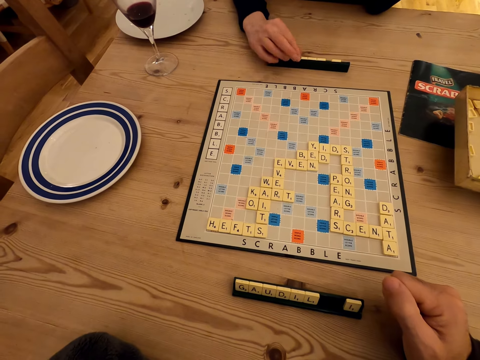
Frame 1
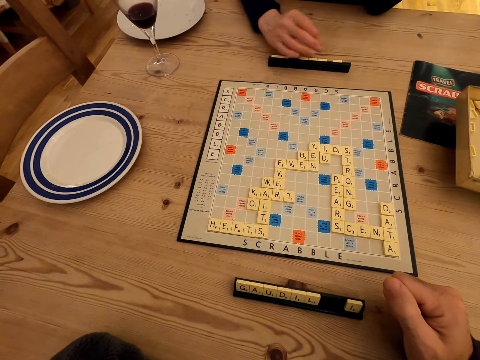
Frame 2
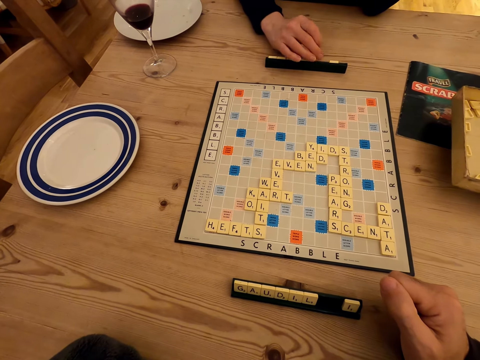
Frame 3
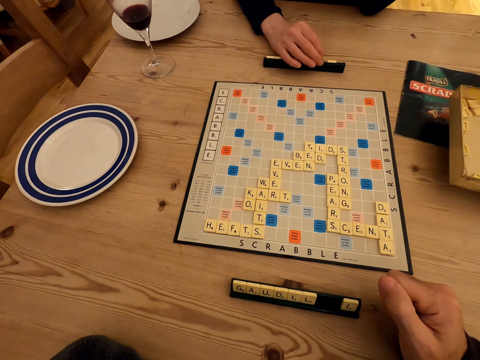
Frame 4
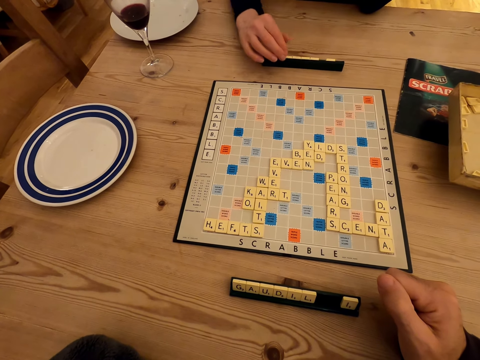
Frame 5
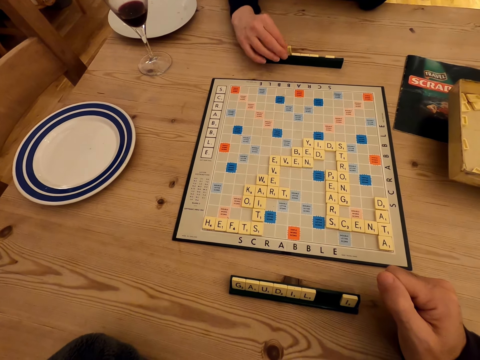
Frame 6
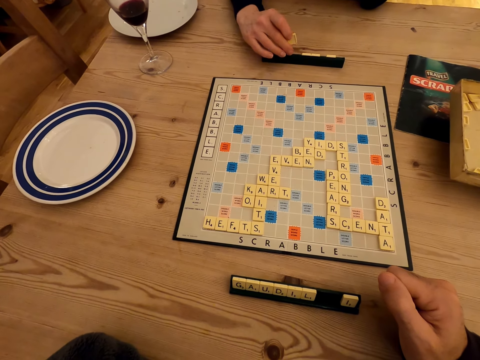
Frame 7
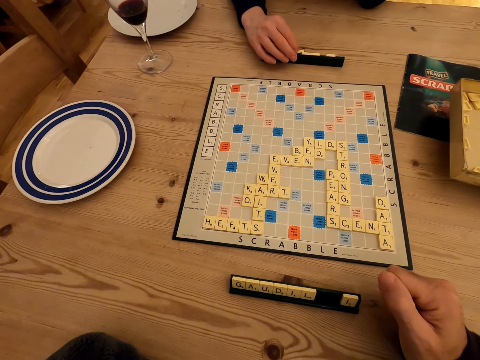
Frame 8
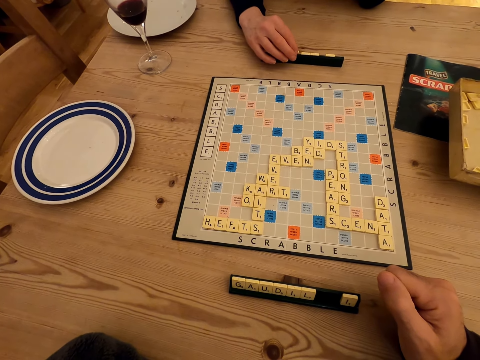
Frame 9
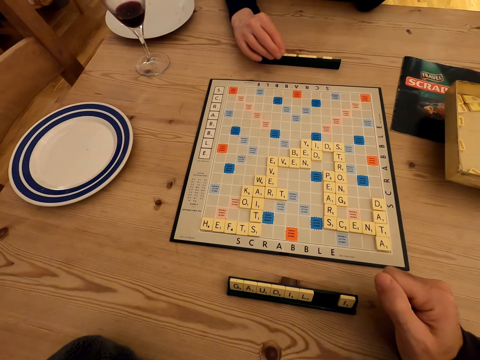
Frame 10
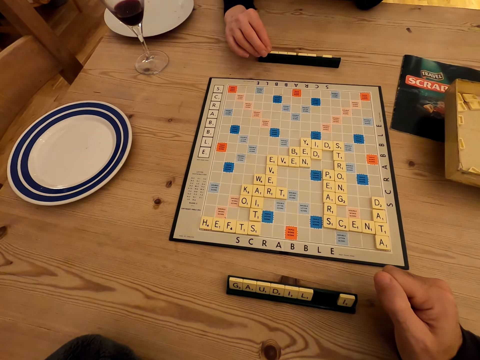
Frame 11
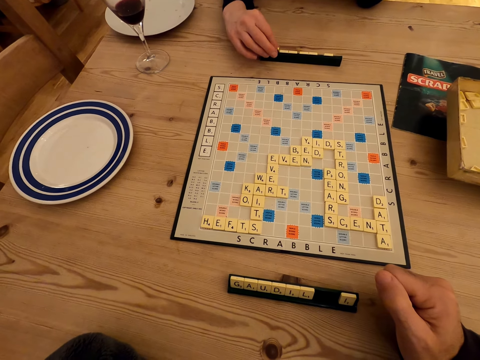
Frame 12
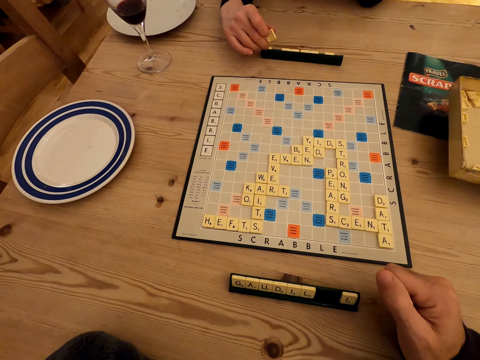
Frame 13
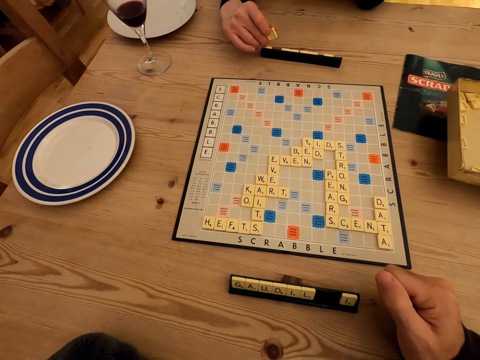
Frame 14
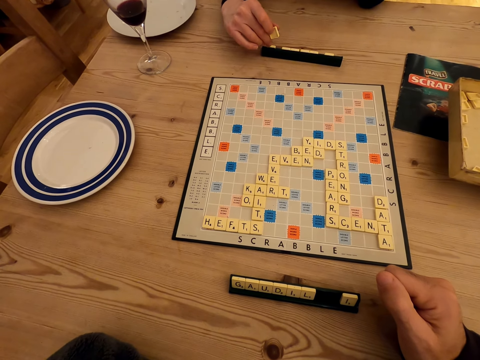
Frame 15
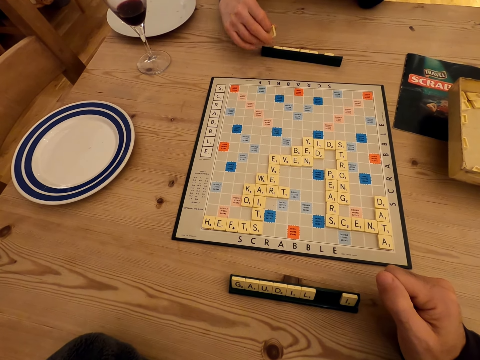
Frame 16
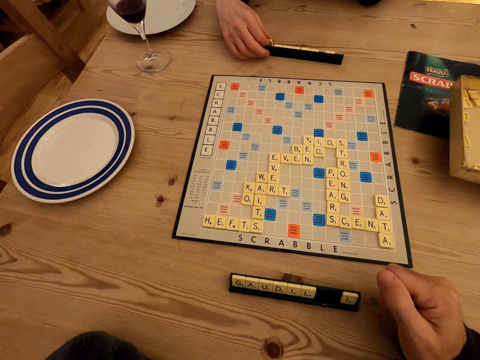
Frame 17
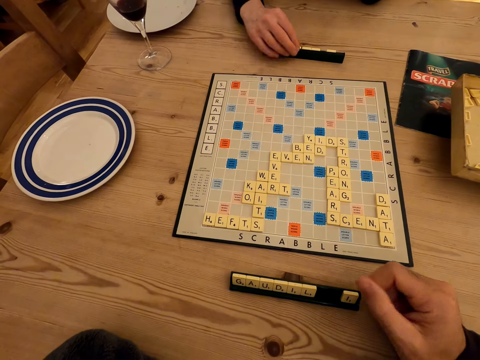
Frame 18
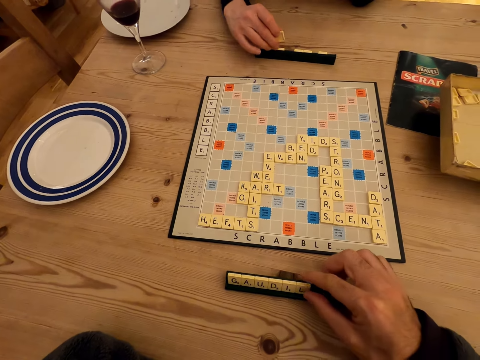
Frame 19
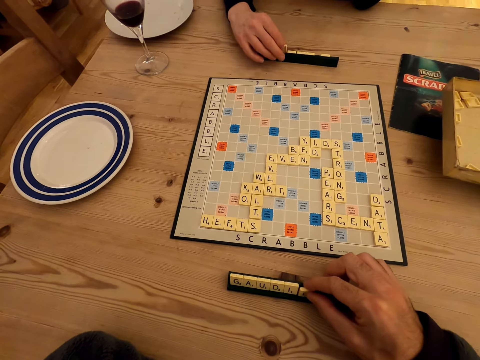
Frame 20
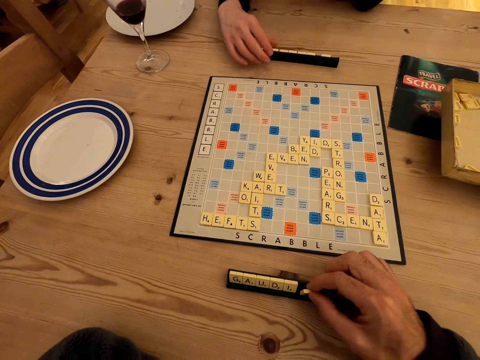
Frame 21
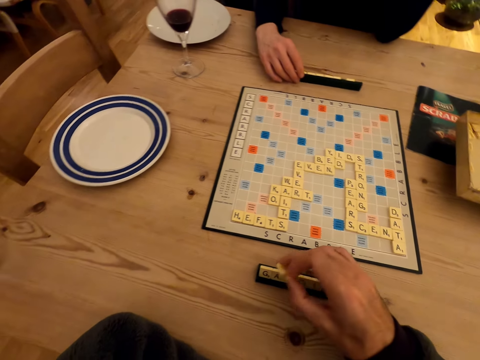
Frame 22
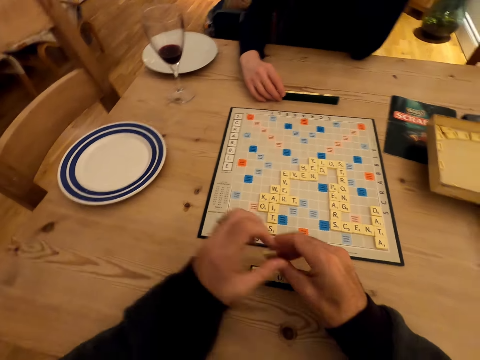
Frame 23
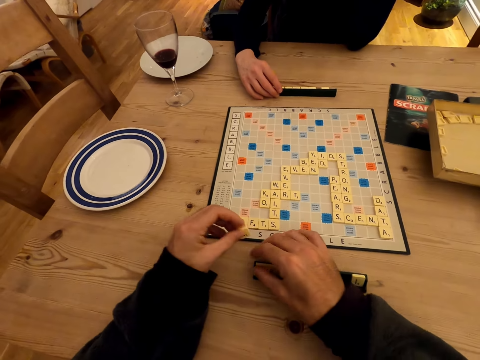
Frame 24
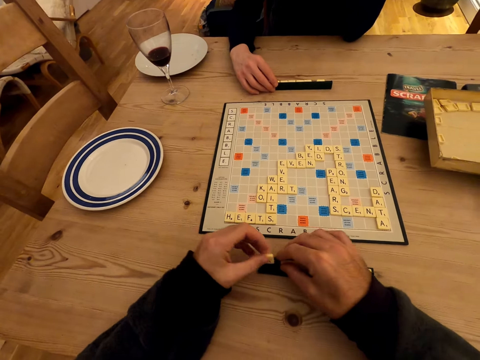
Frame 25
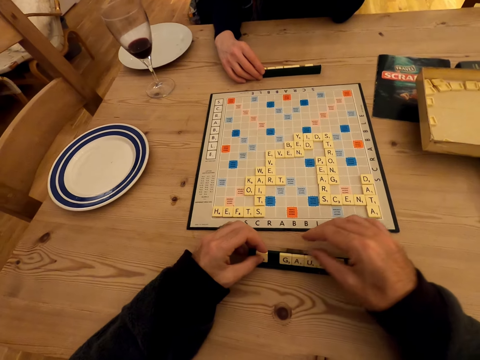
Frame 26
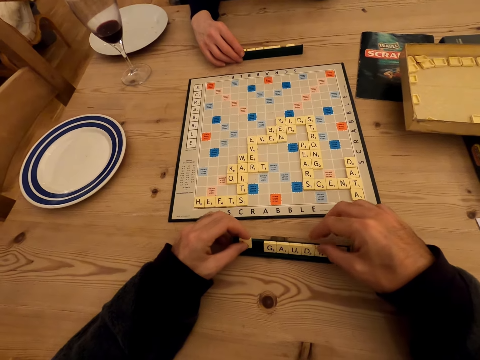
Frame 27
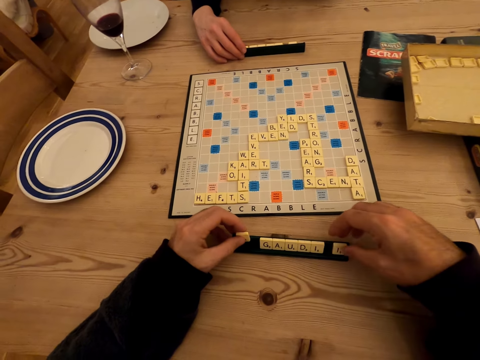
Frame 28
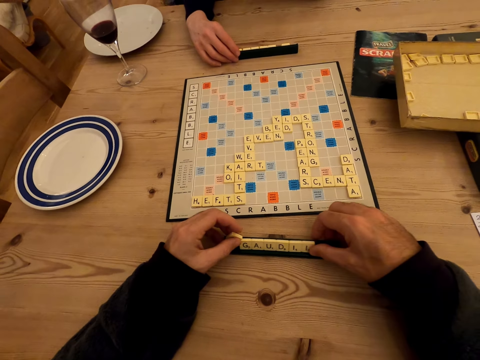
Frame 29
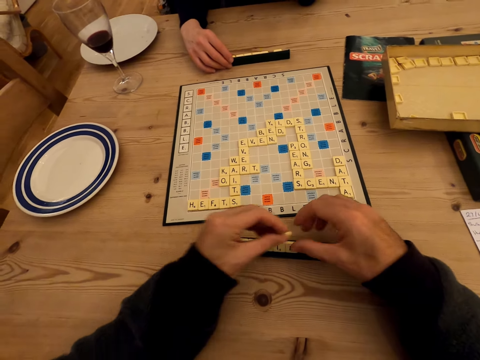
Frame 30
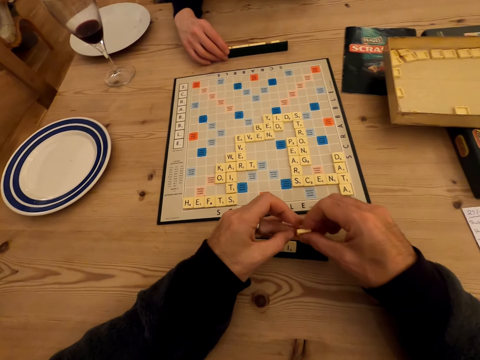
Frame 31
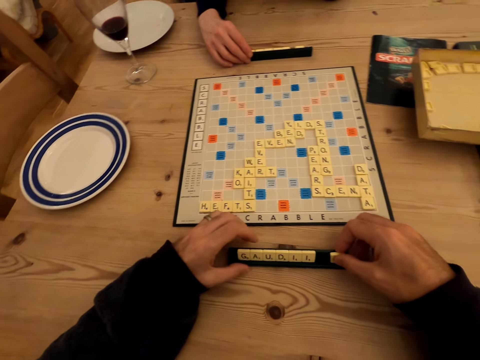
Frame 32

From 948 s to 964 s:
A lady arranges the scrabble cubes, touches letters, and holds a letter. The camera wearer touches a letter and arranges the scrabble cubes. The lady arranges the scrabble cubes. The camera wearer arranges the scrabble cubes on something. The lady arranges the scrabble cubes.

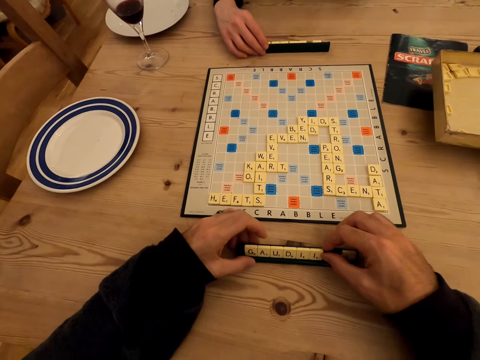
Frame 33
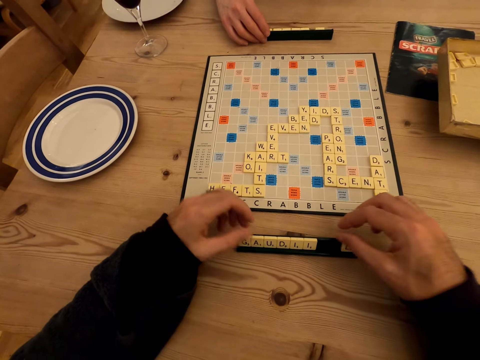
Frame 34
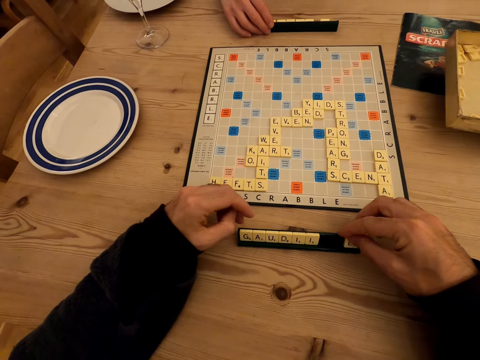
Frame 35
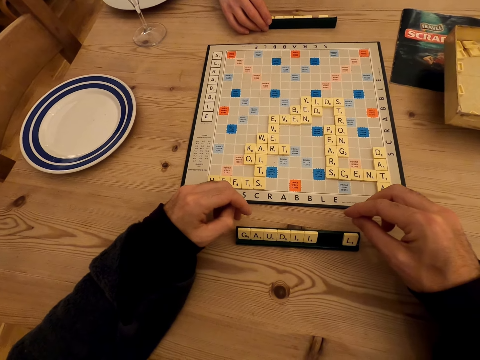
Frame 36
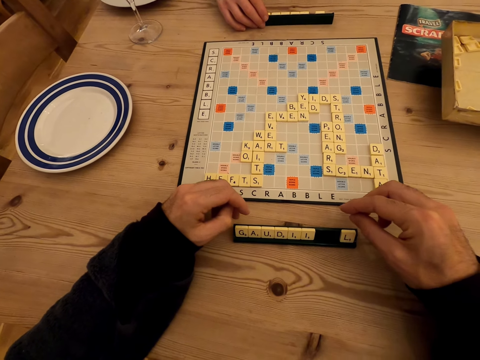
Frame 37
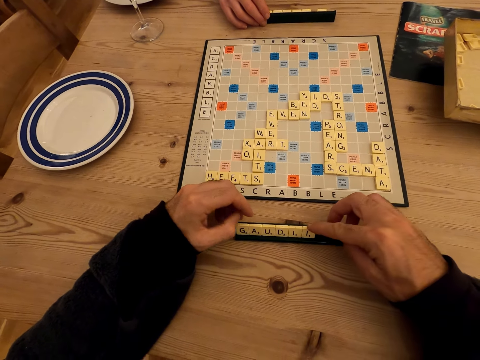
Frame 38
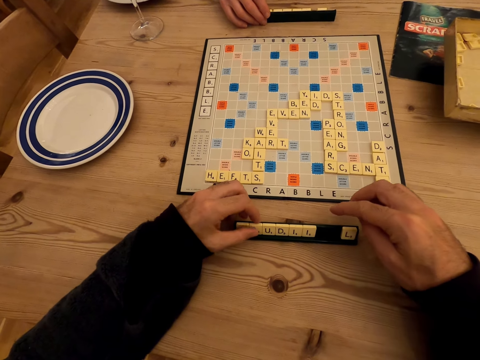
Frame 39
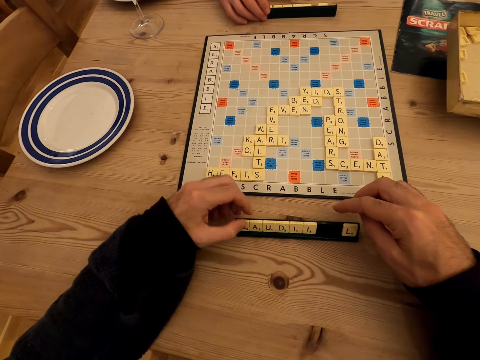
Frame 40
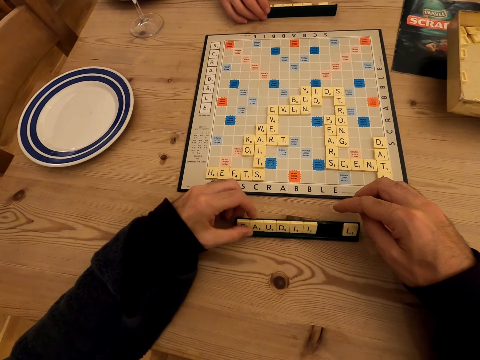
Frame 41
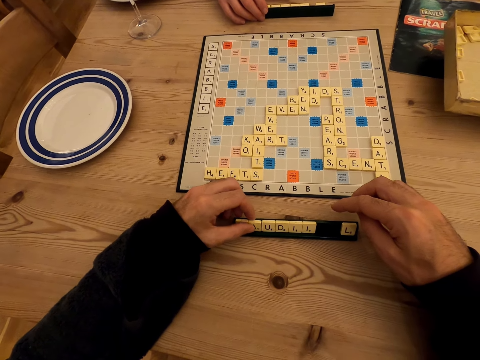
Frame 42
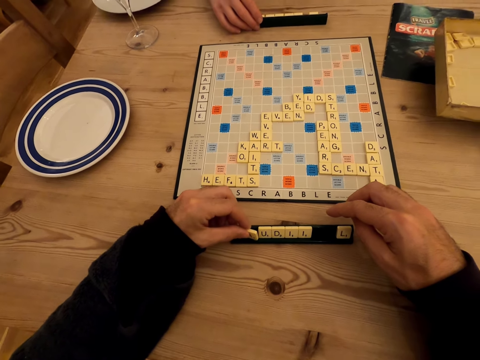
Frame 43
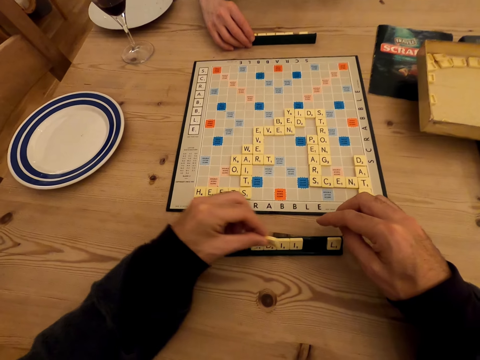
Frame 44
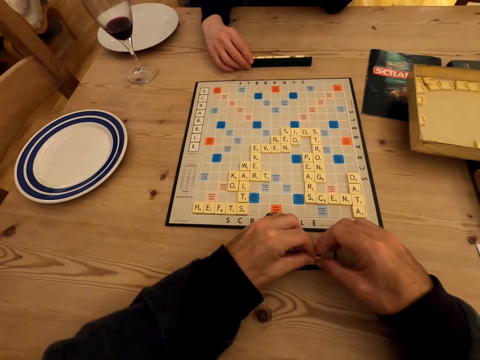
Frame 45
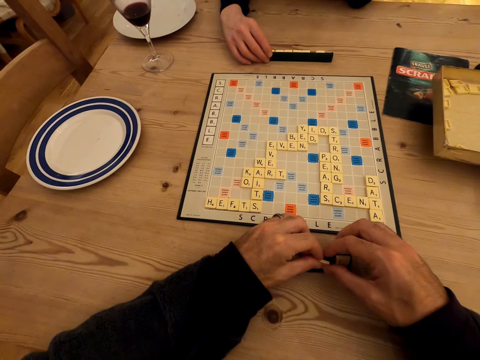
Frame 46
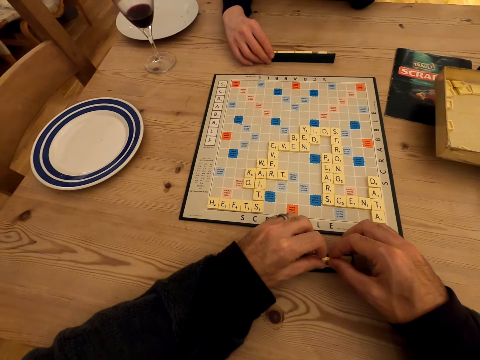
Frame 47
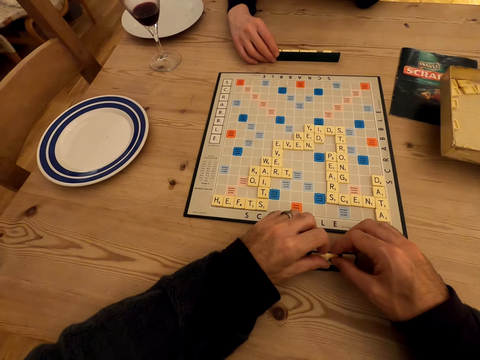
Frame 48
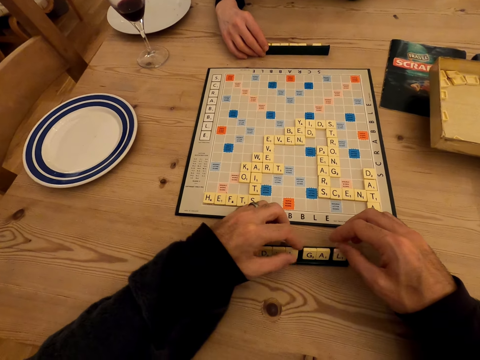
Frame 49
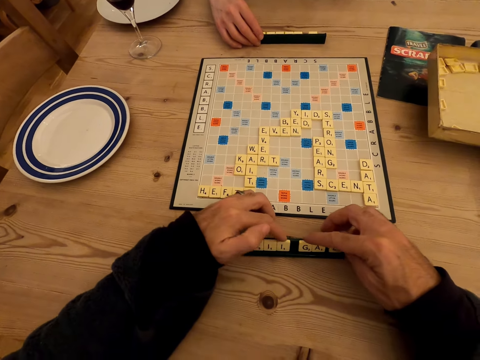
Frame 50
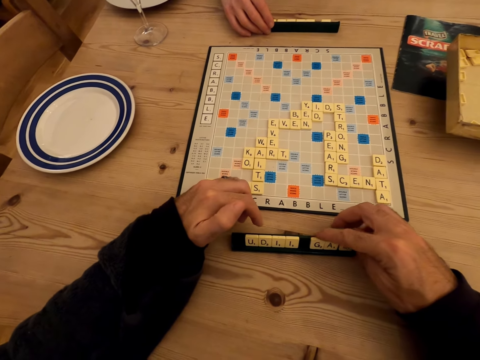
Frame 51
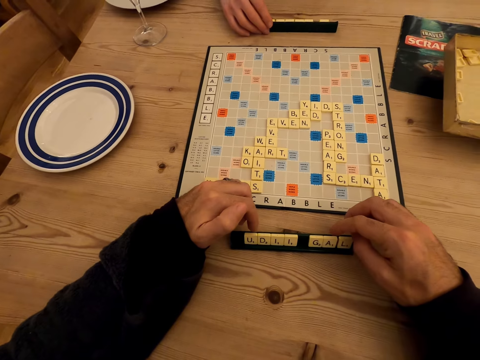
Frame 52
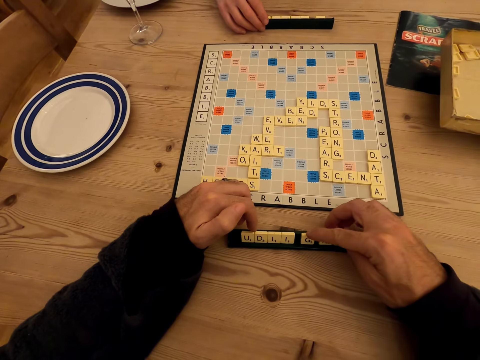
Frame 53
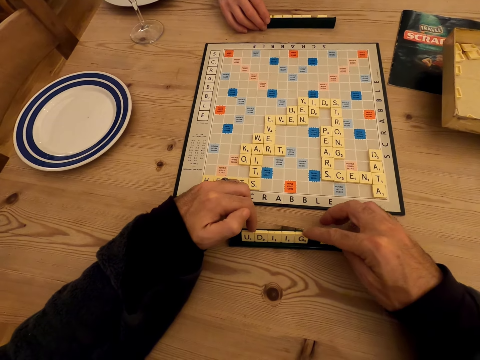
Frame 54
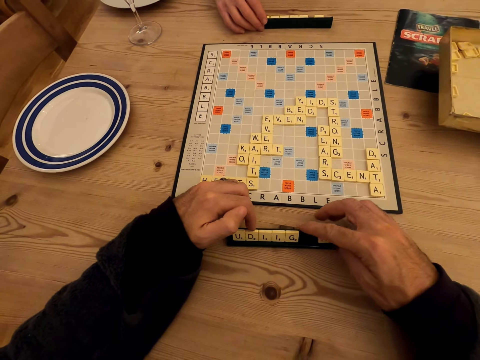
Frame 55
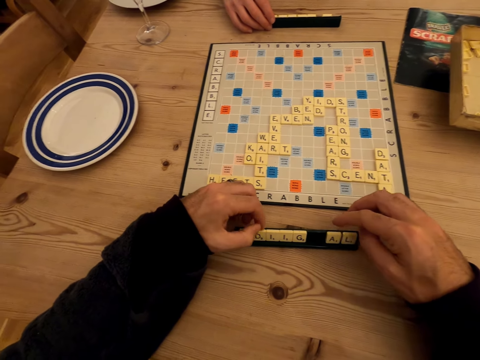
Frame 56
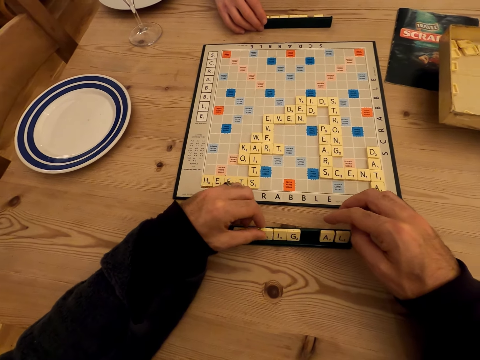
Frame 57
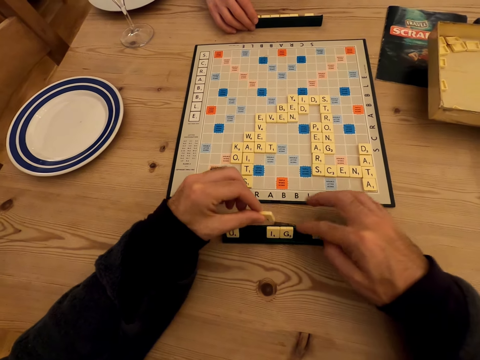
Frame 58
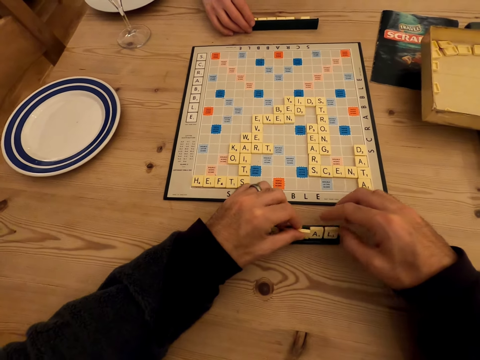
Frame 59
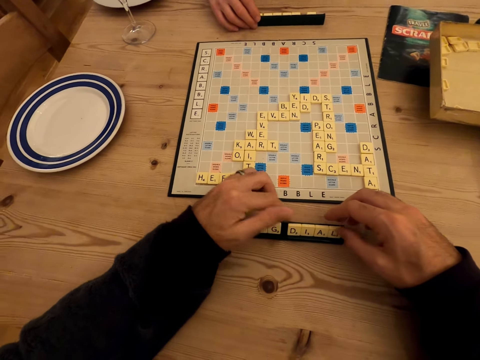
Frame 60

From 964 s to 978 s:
The camera wearer arranges the scrabble cubes. A lady holds the scrabble cubes. The camera wearer touches a letter.
